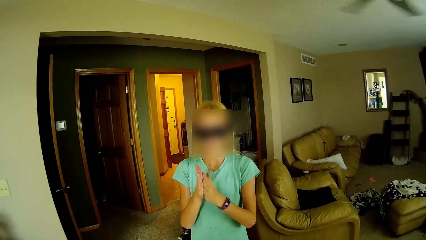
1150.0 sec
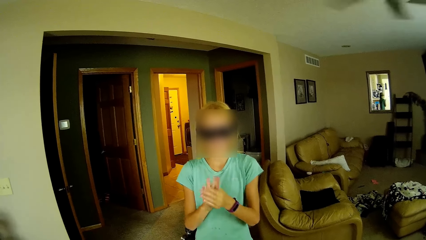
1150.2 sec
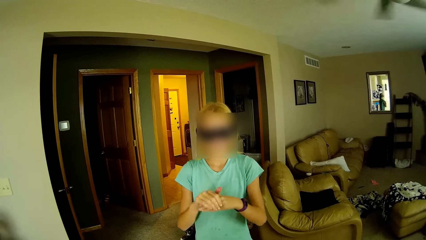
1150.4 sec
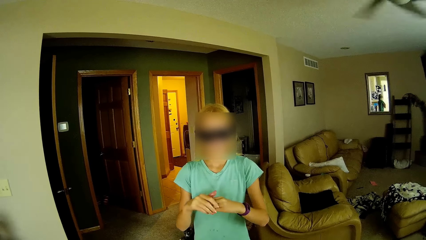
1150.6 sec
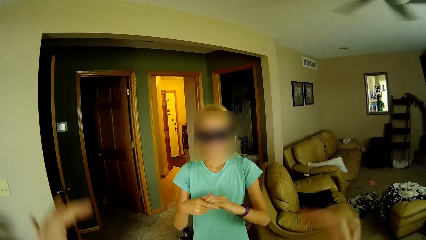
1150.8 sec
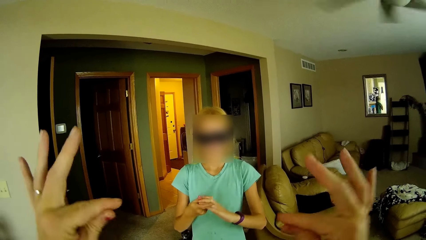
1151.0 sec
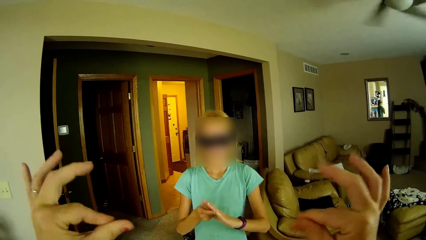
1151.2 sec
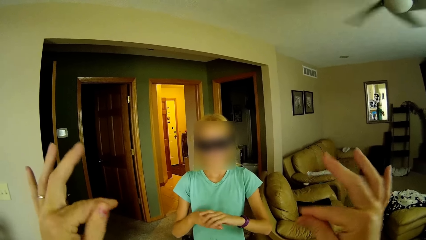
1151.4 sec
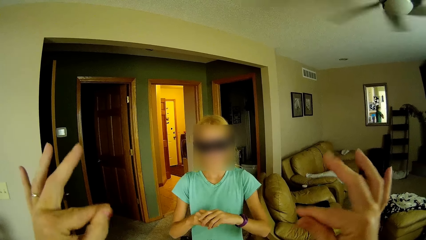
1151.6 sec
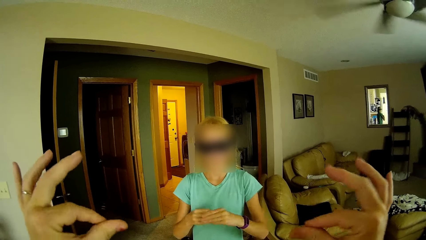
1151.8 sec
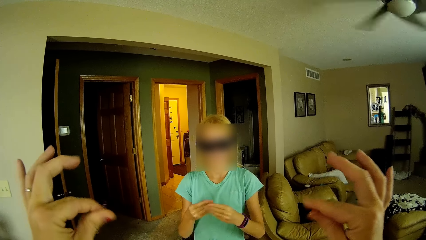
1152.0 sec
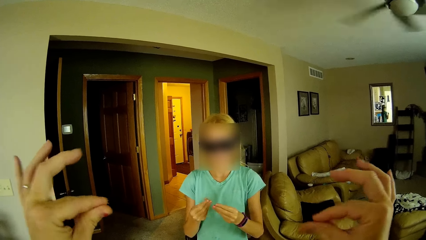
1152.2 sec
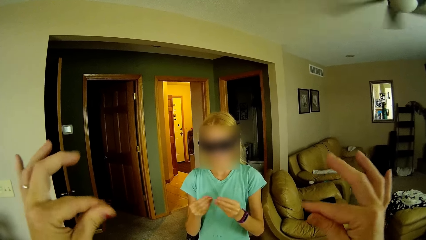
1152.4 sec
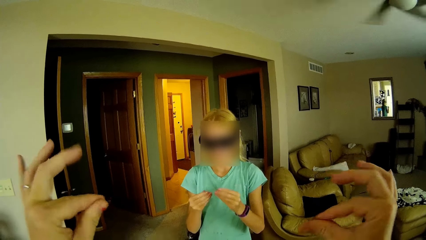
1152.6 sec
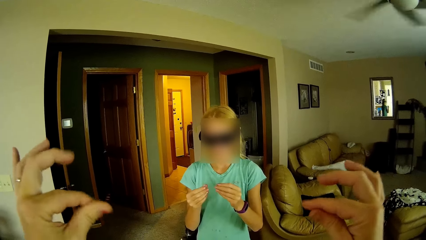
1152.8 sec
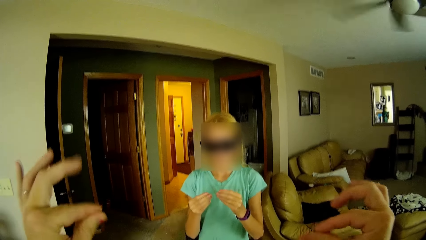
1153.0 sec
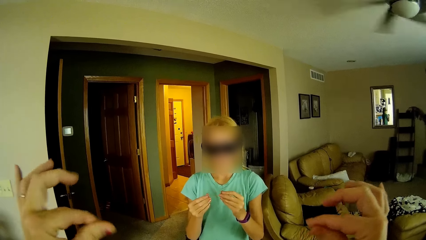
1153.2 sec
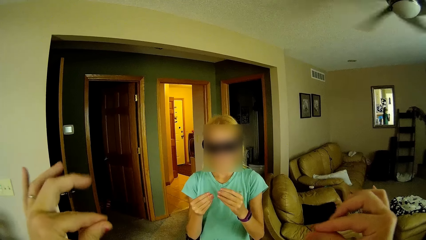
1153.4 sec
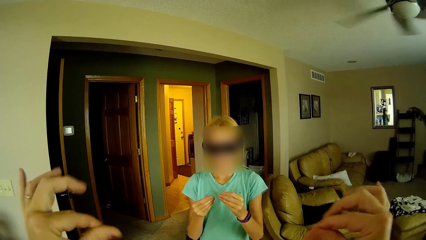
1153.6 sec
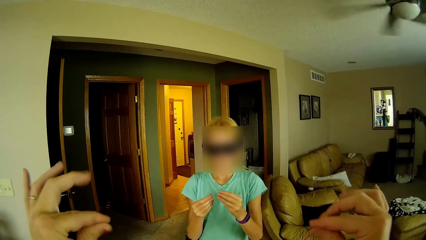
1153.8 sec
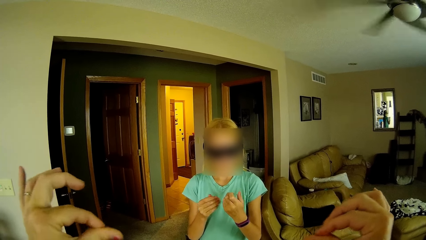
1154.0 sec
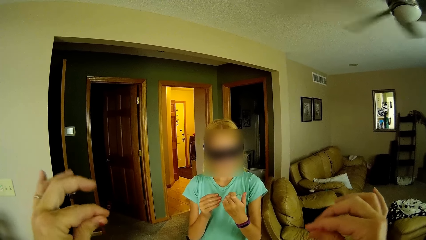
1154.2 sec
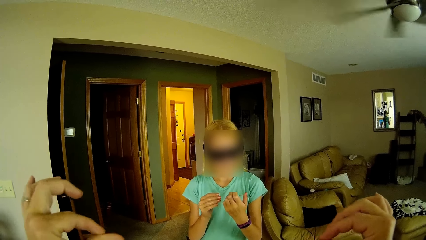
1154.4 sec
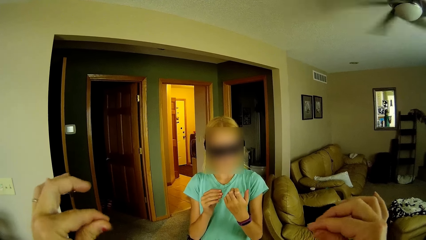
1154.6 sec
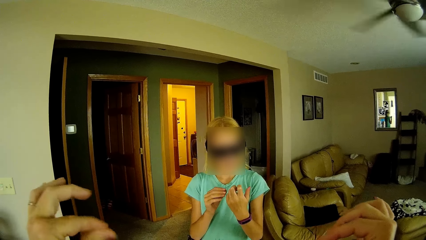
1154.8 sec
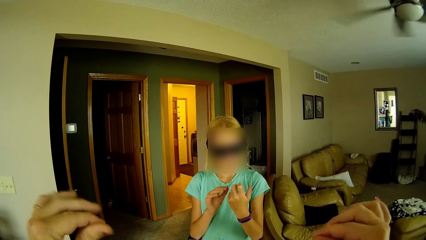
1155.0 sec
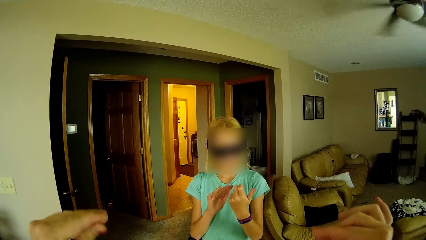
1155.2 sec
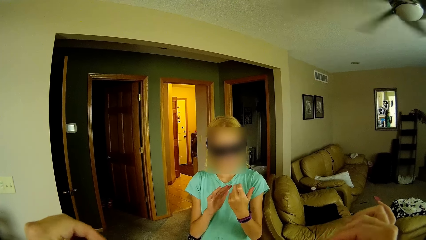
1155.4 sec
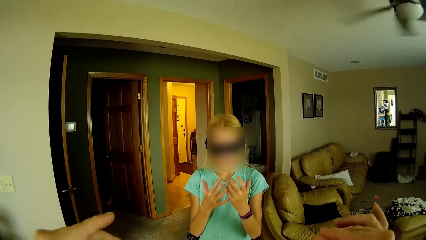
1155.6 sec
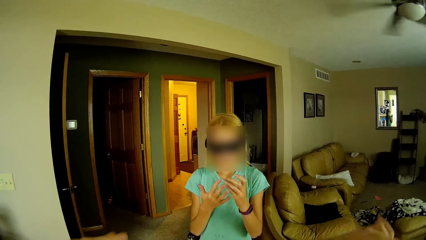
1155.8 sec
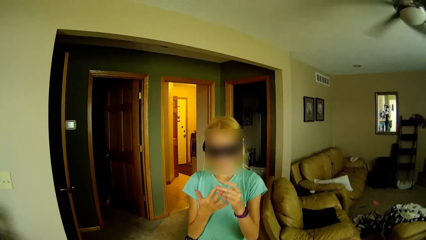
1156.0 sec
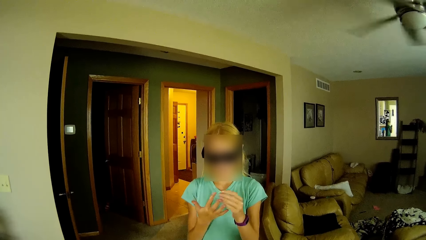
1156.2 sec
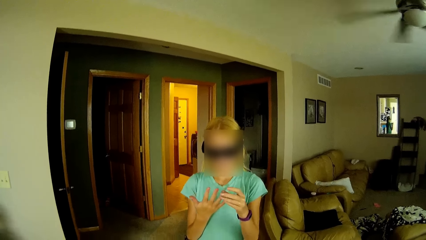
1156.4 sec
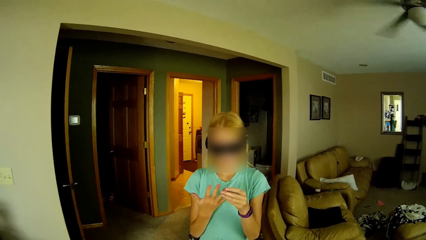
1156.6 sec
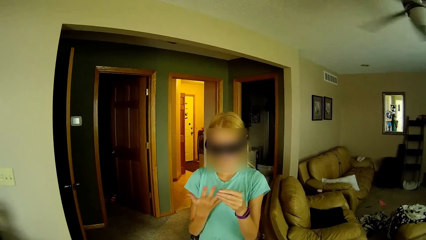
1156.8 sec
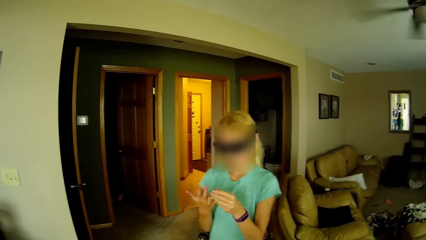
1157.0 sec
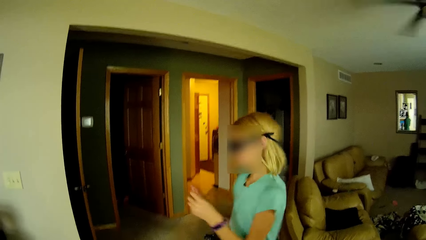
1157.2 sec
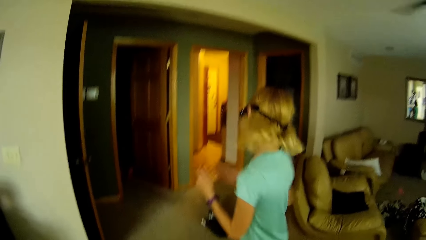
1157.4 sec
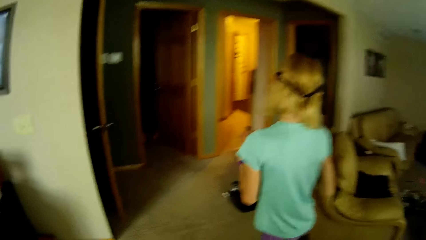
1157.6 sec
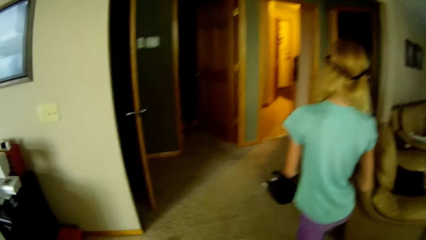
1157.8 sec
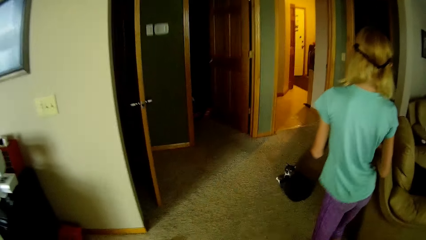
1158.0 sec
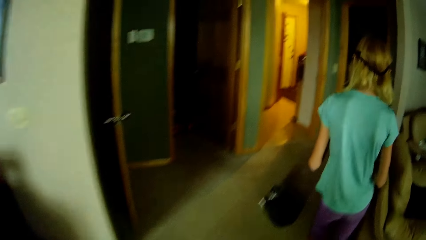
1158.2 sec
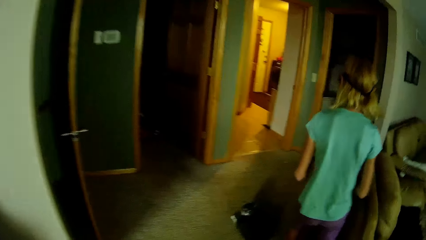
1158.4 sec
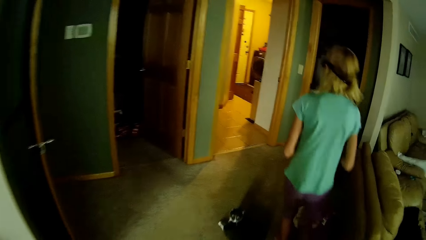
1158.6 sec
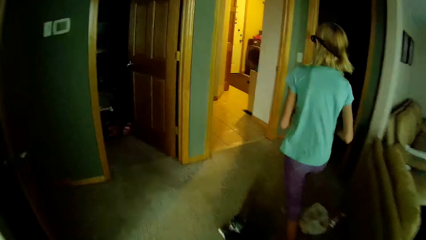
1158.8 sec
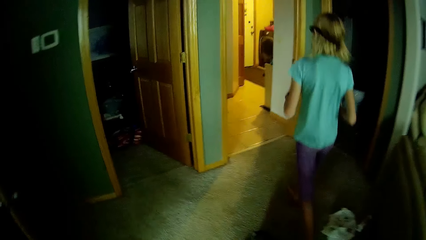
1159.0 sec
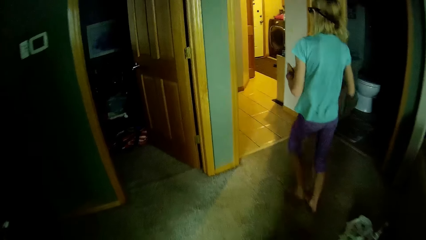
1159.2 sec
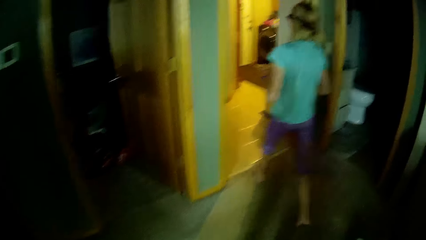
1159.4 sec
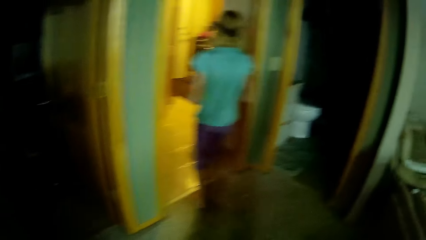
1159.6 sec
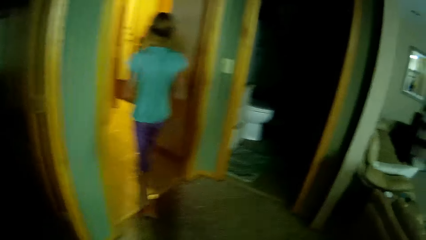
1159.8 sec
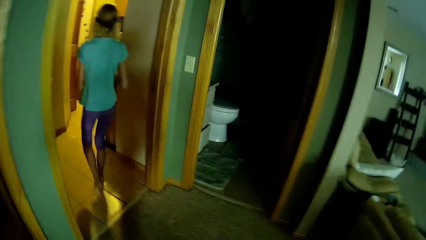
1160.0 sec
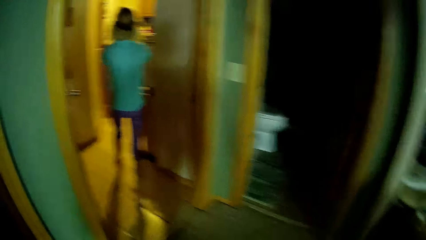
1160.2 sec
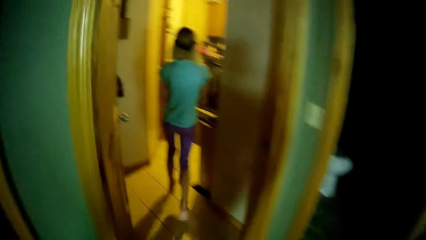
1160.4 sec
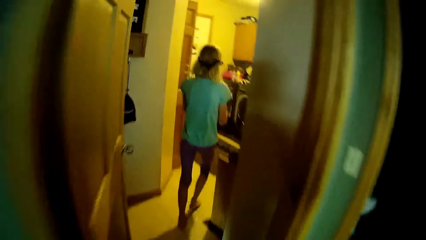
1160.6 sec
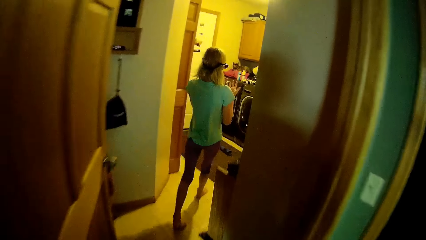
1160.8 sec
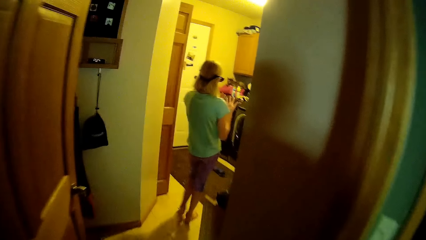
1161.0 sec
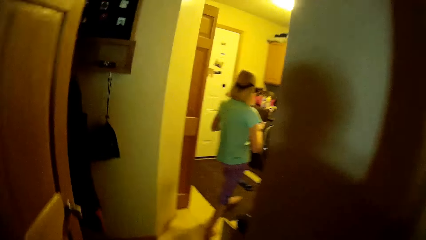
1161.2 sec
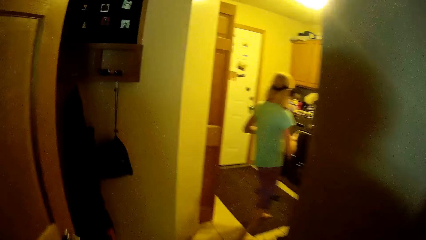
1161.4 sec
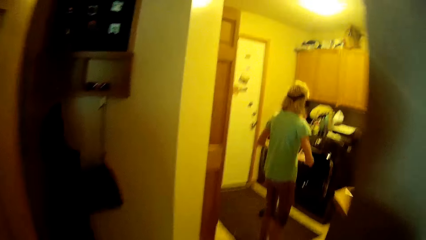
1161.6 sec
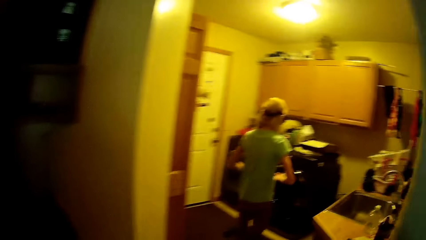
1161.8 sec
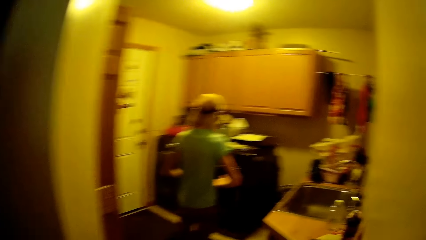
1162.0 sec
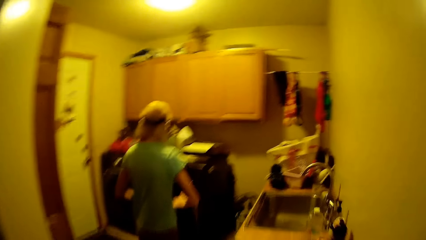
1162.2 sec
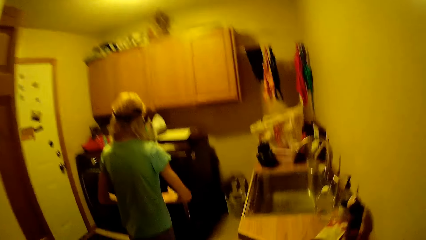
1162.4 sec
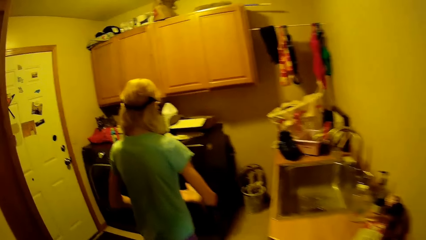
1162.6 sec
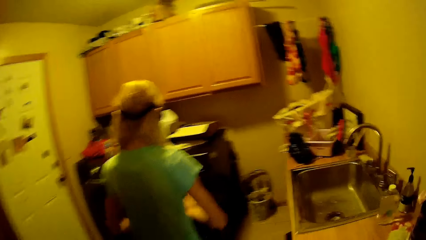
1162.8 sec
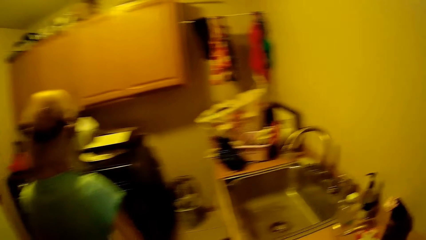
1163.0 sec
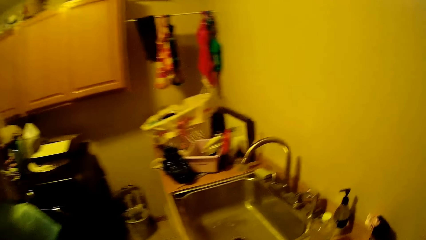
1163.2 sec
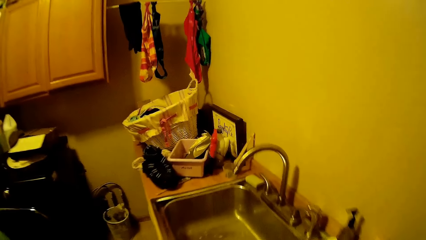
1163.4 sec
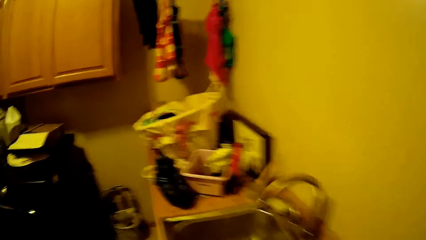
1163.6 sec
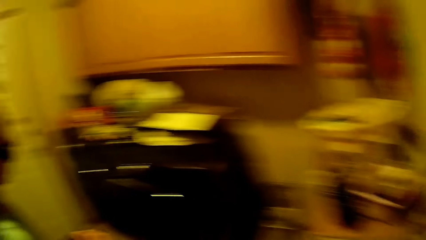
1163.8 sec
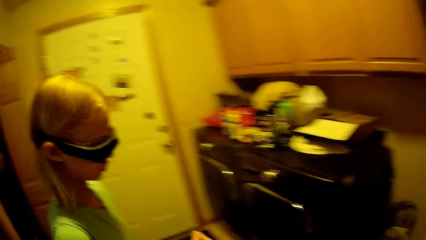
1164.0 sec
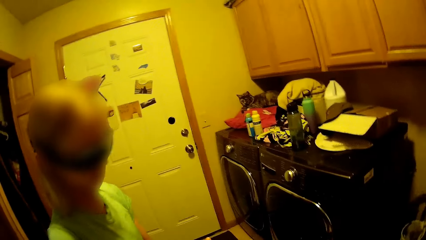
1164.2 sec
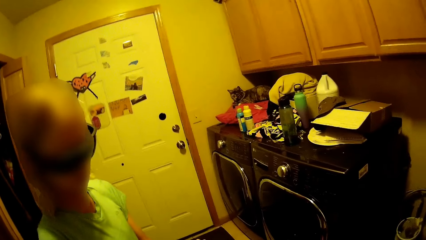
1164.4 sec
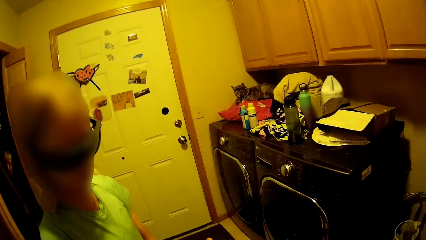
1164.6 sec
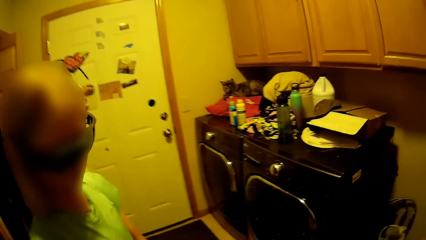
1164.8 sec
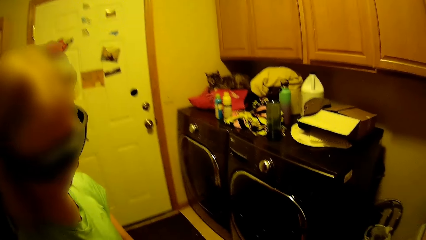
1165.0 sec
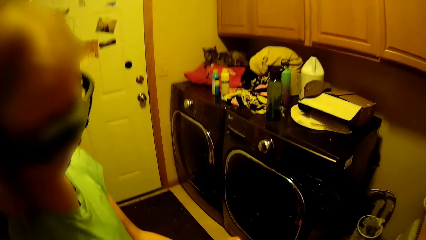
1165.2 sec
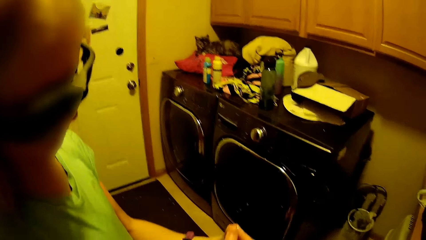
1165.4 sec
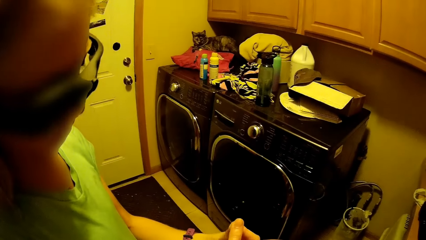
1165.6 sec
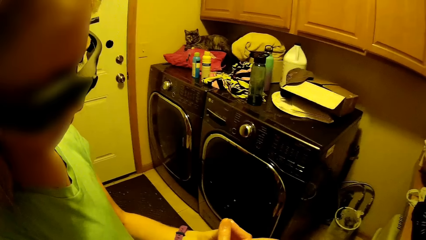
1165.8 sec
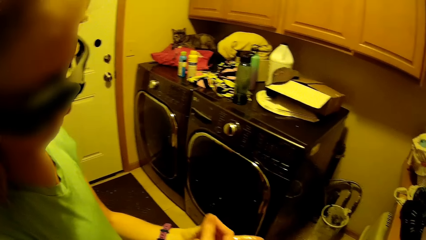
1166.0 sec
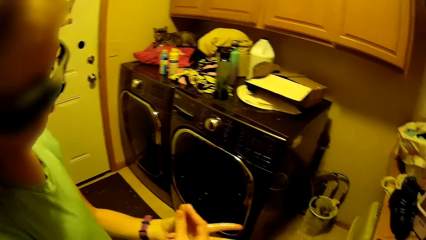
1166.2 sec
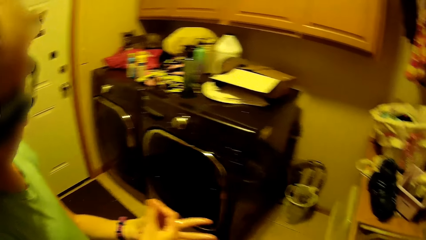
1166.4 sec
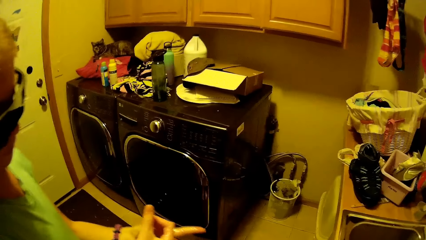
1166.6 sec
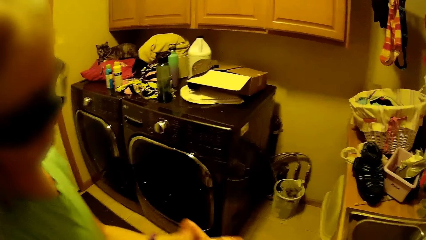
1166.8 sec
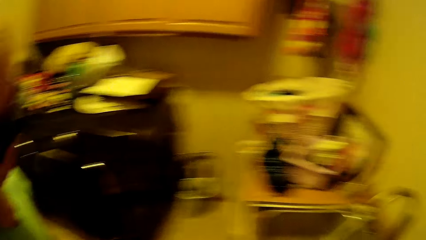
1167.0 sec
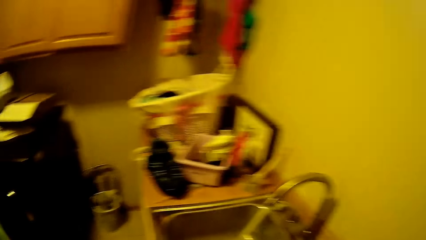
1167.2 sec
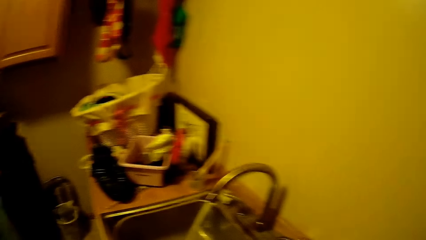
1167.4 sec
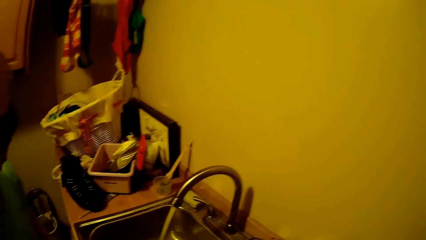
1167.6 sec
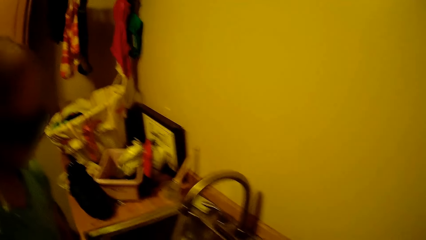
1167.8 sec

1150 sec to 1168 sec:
The camera wearer shows gestures with the hands and rubs the fingers together. A lady rubs the hand fingers. The camera wearer rubs the fingers. The lady counts the fingers and touches the fingers. The camera wearer lowers the hands. The lady turns around, steps forward, walks around and walks to another room. The camera wearer steps forward. The lady touches a gas cooker. The lady turns around, looks at the hands, looks around, steps forward and rubs the fingers.
